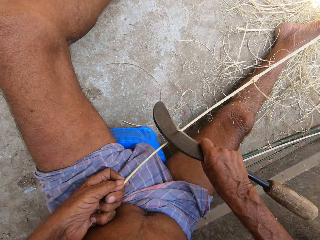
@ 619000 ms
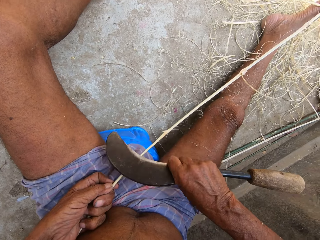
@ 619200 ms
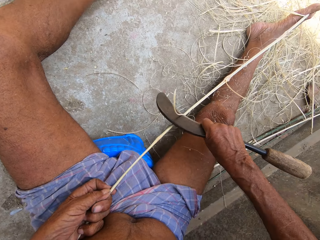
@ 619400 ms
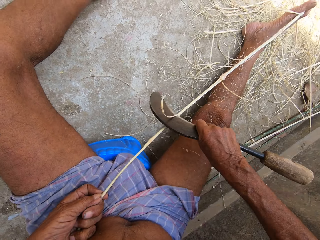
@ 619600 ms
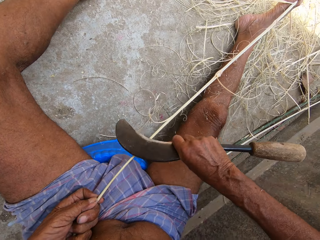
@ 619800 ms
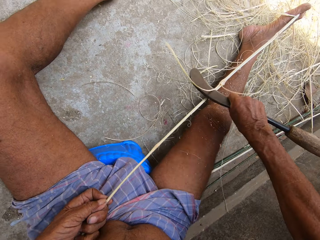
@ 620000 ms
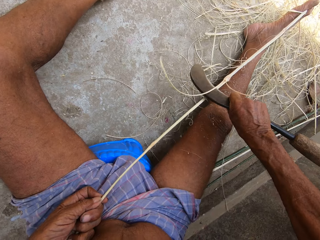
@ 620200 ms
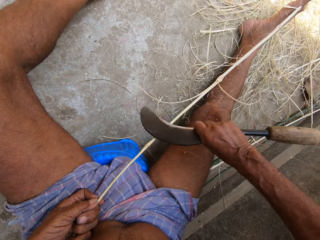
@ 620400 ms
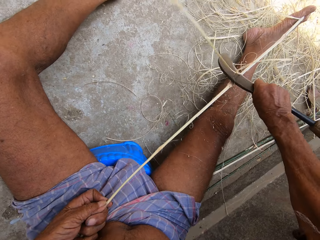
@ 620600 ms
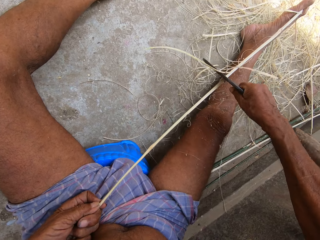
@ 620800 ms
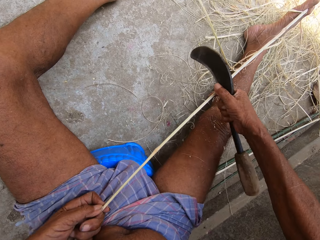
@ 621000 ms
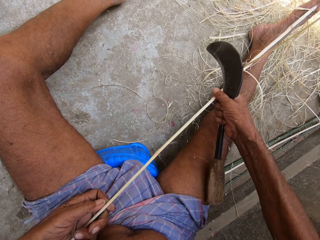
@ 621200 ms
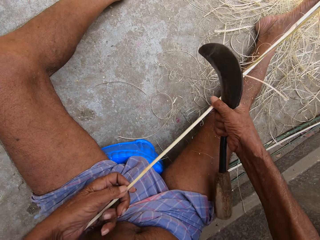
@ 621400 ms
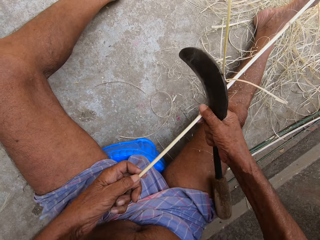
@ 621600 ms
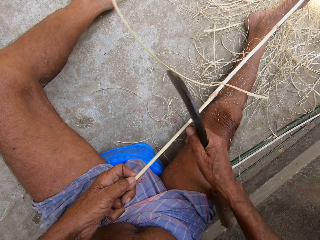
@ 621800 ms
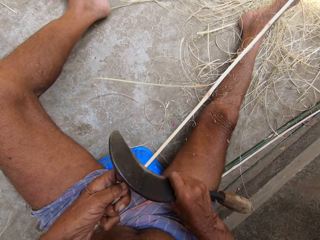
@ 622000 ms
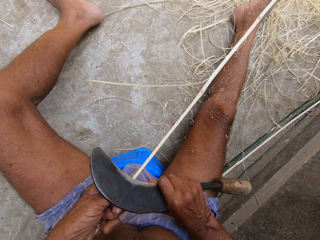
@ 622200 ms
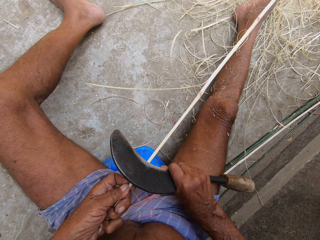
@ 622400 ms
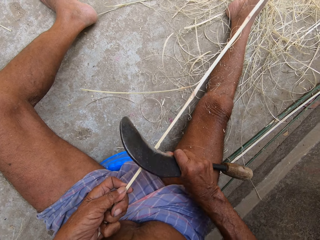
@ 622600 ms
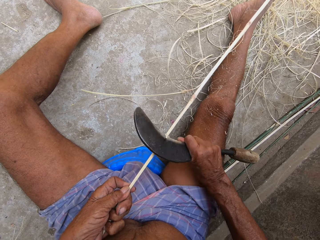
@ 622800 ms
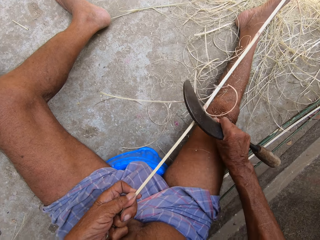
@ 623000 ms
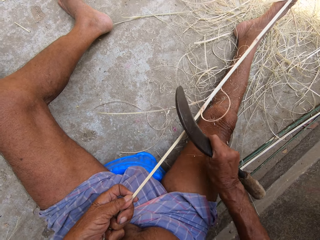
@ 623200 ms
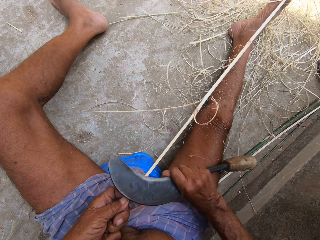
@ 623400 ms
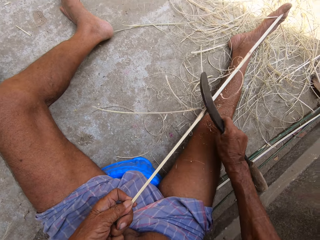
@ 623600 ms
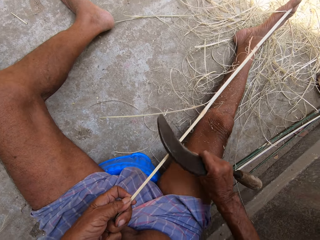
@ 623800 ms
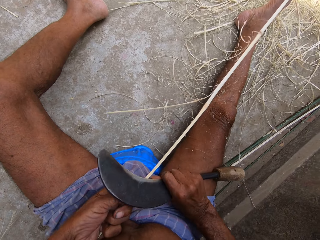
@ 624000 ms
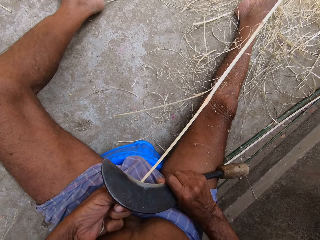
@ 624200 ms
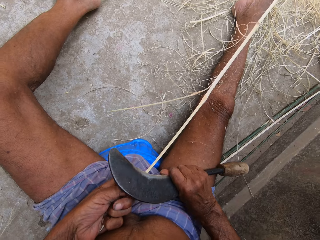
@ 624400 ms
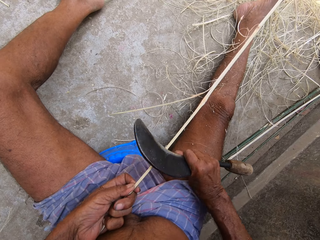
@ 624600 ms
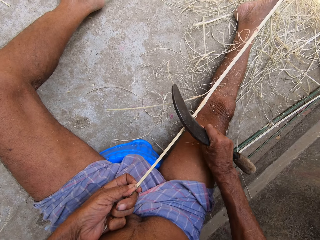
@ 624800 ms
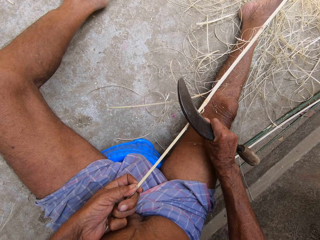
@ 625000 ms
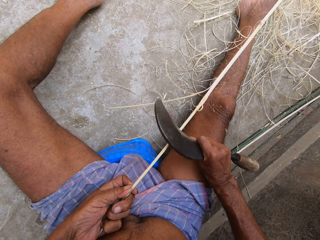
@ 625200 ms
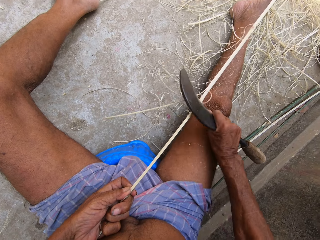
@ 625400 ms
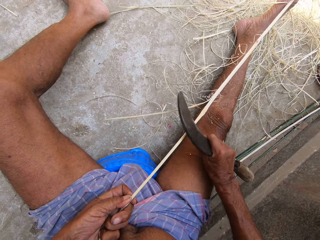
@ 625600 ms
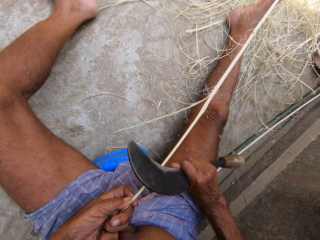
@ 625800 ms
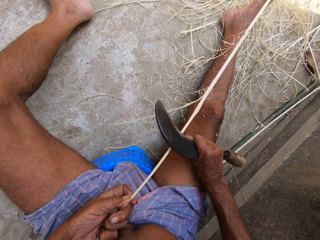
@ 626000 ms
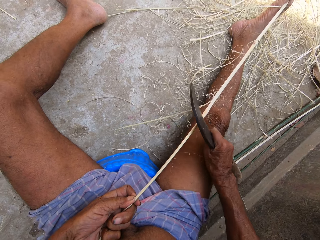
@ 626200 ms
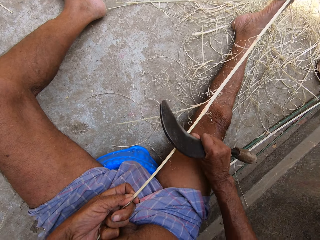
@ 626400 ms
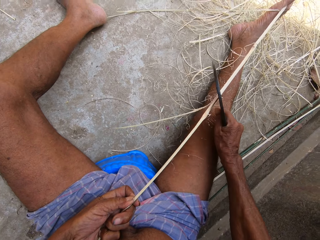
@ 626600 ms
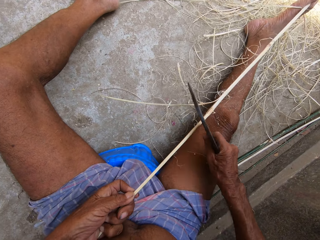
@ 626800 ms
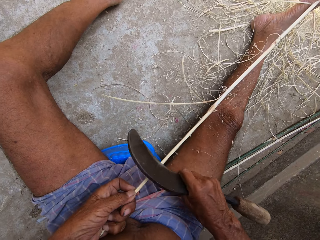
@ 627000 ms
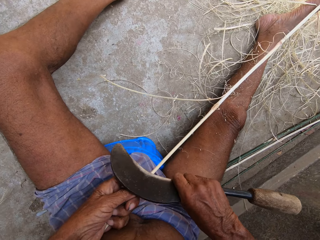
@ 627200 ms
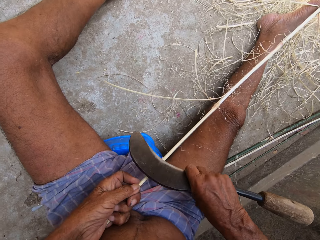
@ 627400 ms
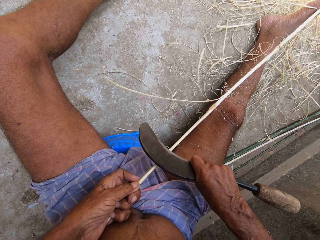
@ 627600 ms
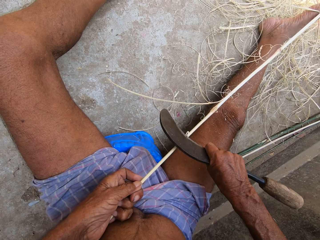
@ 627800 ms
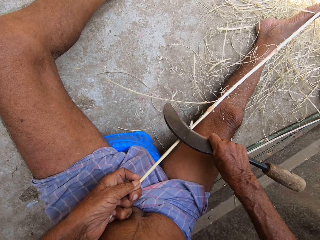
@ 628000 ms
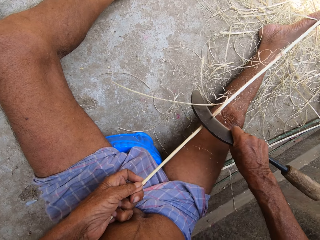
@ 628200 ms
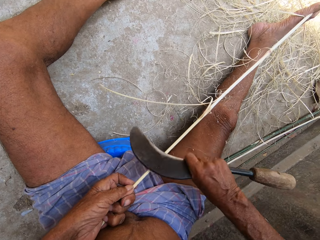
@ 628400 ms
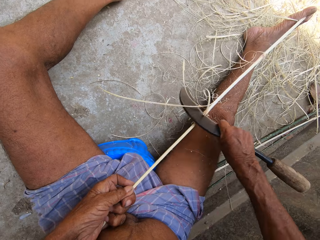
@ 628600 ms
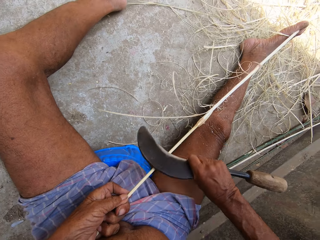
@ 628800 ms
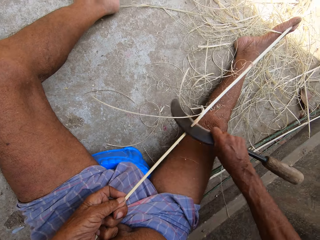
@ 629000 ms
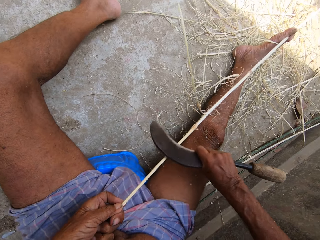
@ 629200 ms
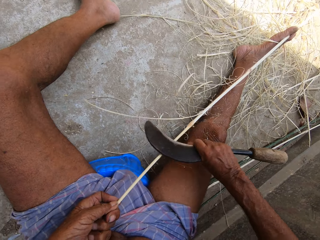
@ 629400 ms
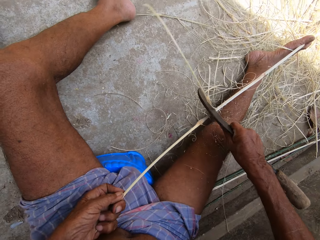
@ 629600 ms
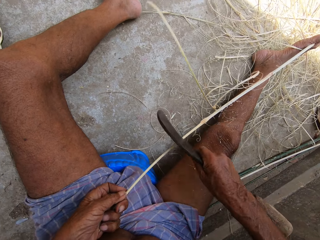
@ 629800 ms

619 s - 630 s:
The camera wearer peels the stick with a blade. They peel the stick with the blade repeatedly.

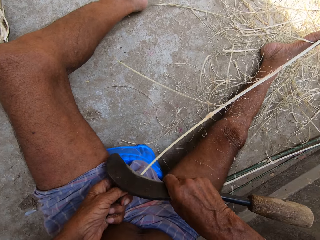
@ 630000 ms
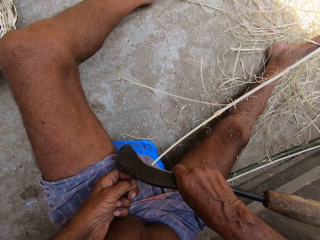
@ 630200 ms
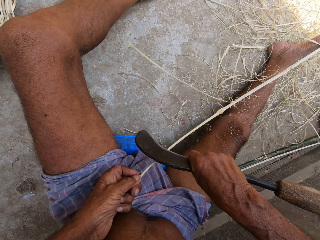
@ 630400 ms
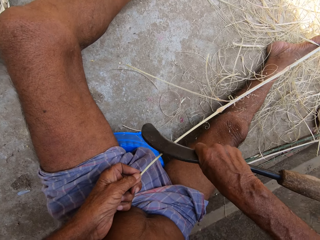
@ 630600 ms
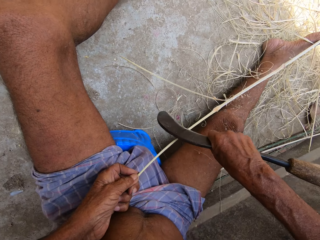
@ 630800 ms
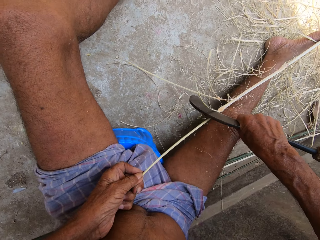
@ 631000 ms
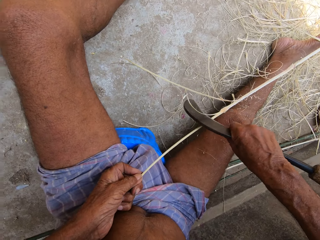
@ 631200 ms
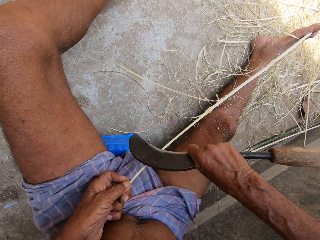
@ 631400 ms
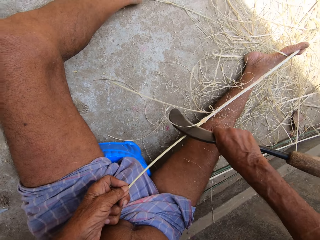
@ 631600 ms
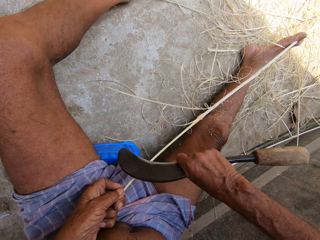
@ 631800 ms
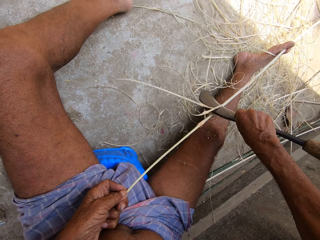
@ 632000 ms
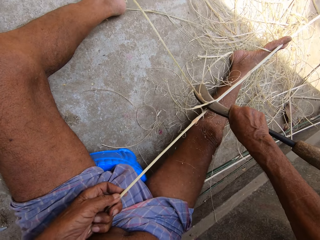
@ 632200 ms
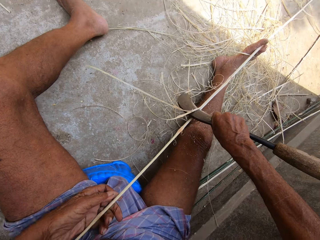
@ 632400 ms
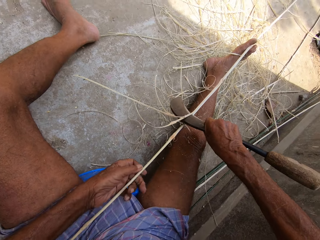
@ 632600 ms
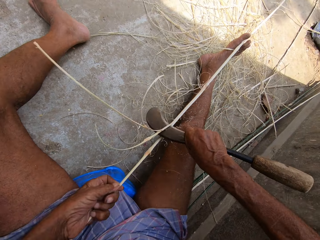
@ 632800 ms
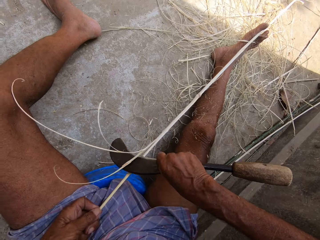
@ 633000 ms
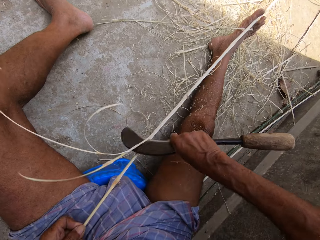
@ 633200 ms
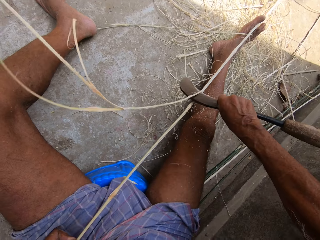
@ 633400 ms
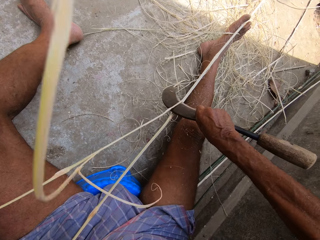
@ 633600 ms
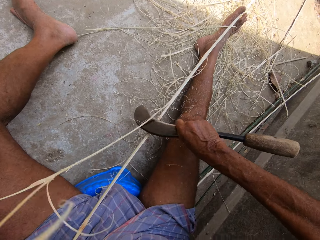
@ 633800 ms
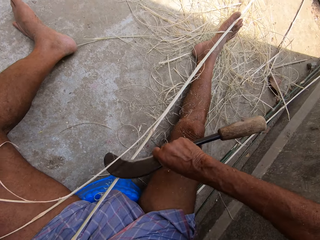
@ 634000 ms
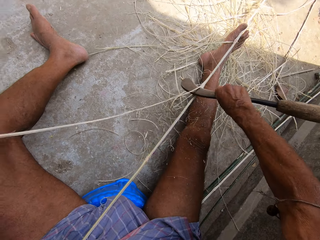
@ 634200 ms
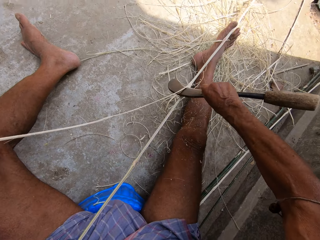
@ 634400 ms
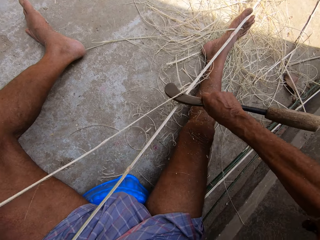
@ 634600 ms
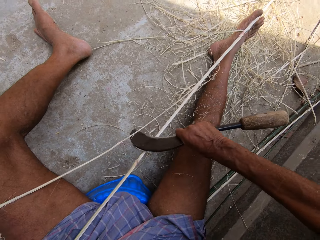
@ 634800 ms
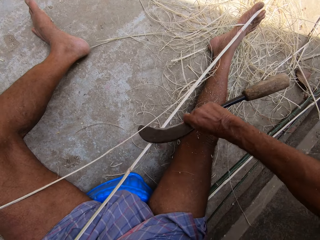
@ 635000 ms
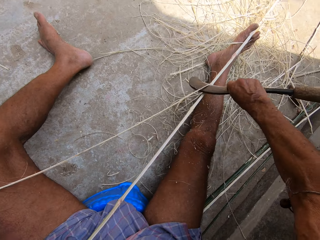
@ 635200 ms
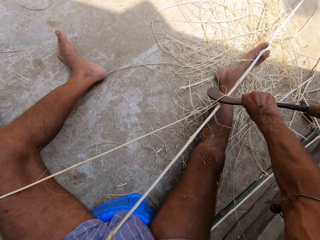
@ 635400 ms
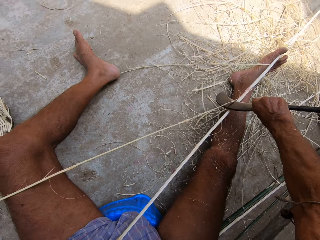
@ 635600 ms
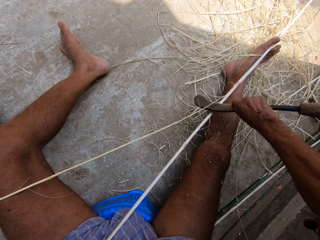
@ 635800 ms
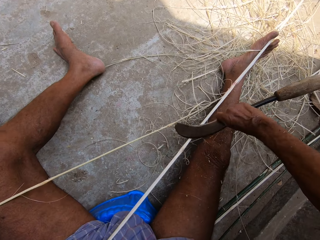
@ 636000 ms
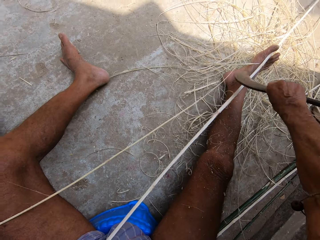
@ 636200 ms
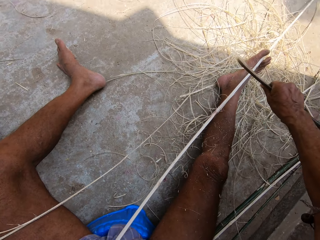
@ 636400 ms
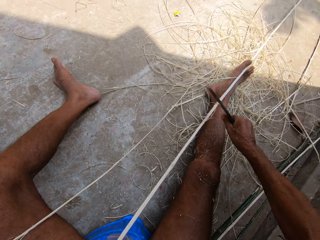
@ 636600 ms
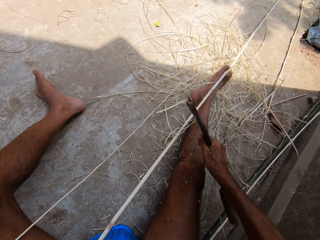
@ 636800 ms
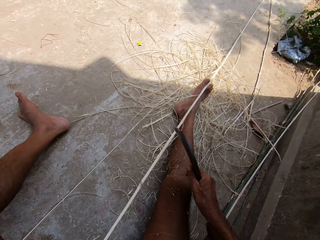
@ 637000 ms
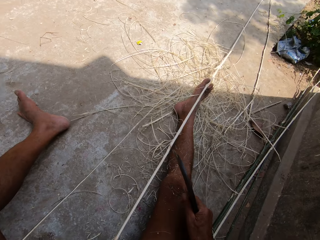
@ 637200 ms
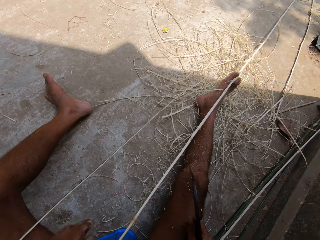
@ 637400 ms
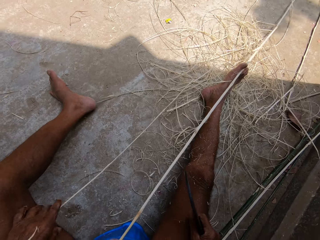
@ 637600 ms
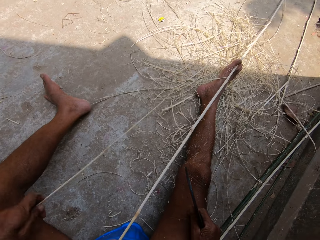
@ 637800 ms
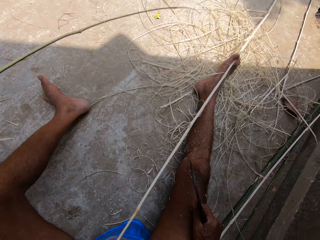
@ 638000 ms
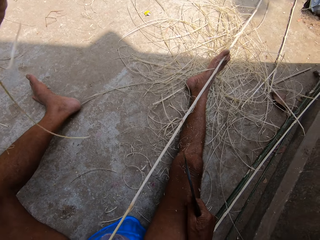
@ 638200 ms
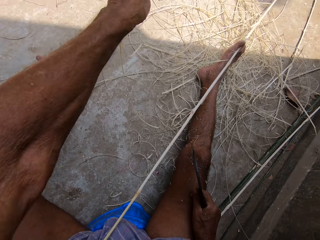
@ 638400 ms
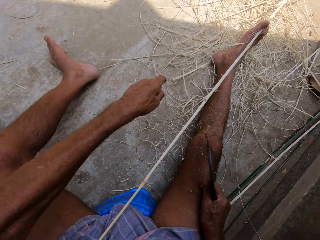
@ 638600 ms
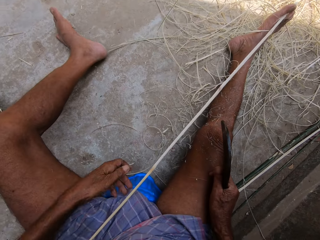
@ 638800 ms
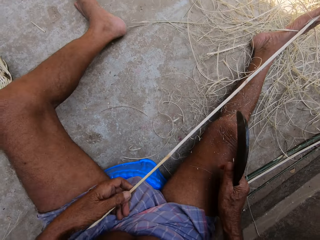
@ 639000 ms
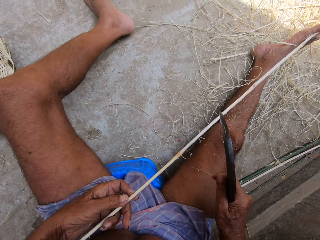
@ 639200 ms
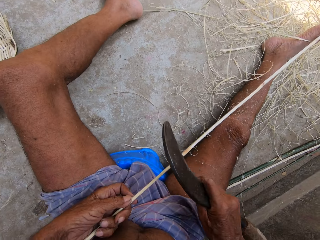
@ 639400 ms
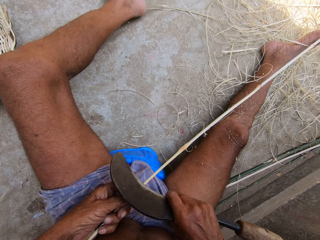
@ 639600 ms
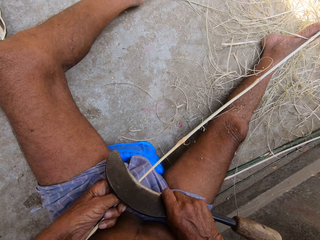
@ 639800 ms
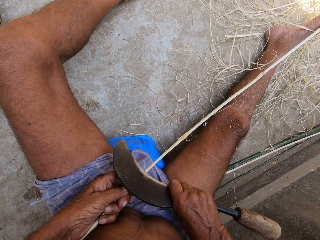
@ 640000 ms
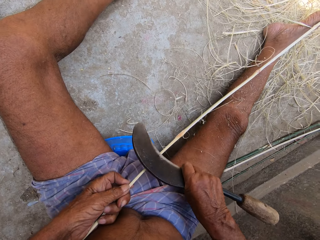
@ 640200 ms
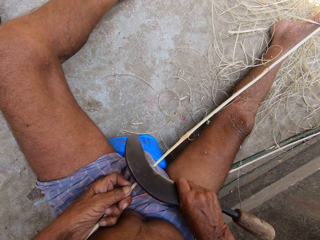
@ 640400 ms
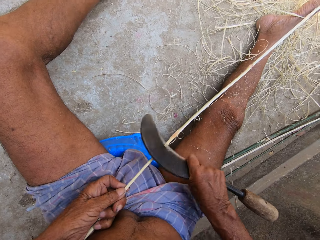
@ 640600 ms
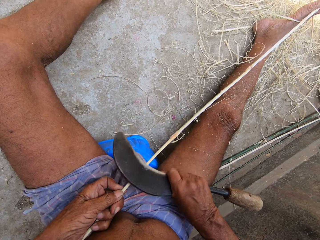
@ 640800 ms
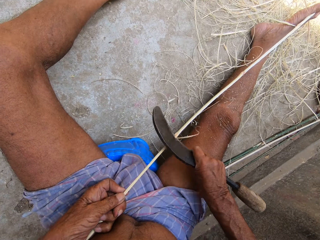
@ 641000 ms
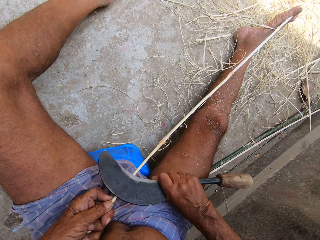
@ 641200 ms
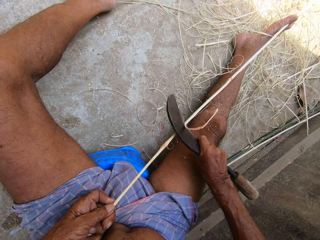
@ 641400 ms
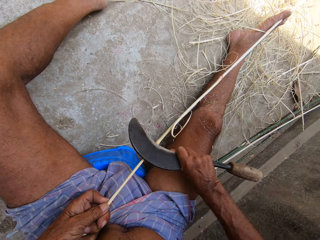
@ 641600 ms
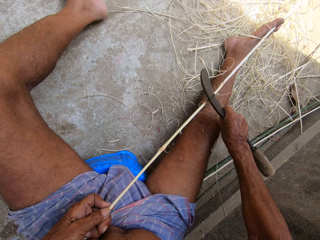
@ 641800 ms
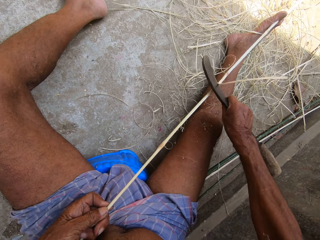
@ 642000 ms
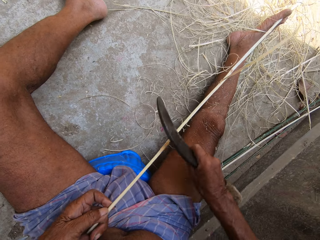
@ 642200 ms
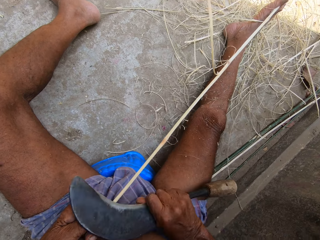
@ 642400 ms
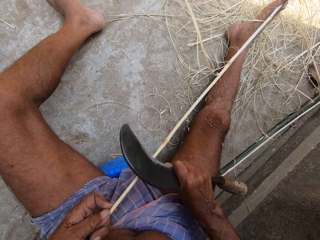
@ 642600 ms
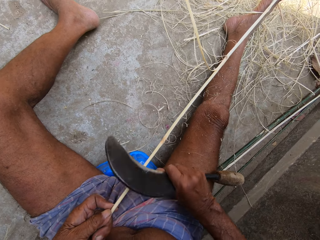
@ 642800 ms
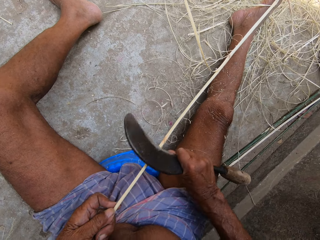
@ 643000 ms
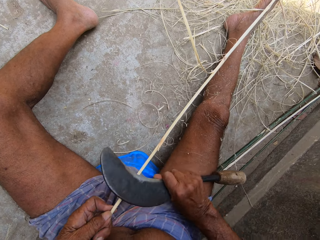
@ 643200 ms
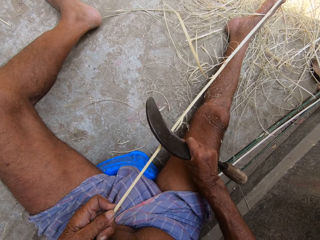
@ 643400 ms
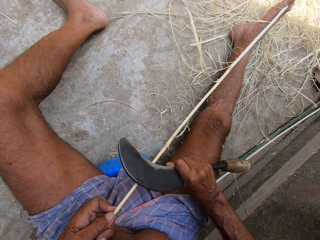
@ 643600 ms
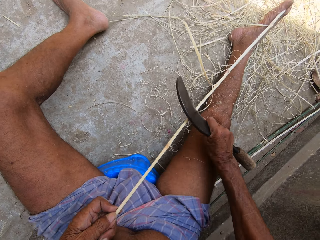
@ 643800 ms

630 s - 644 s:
The camera wearer peels the stick with a blade. He peels the stick with the blade repeatedly. He picks a peel from the bamboo with his left hand. He drops the peel on the ground with his left hand. He peels the bamboo stick with the sickle blade in his right hand. He peels the stick again.
